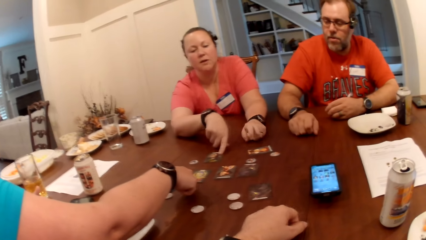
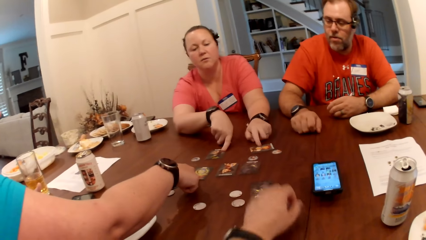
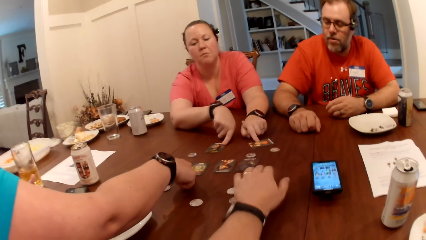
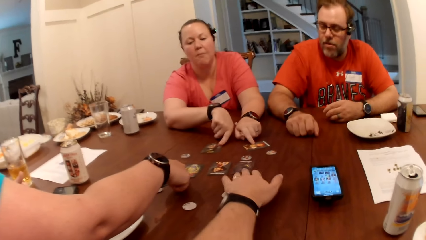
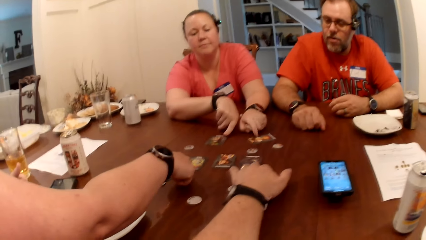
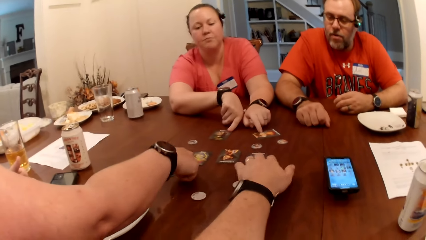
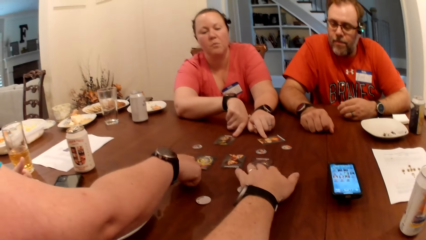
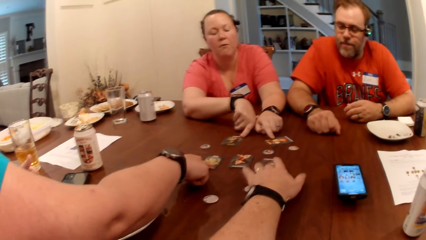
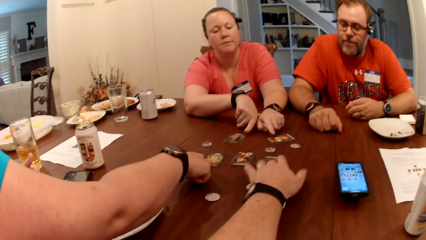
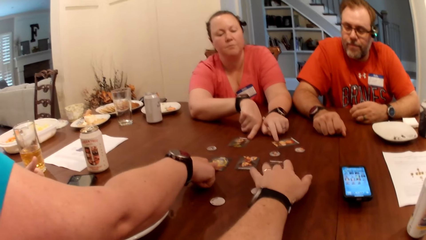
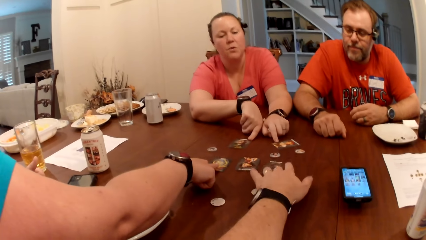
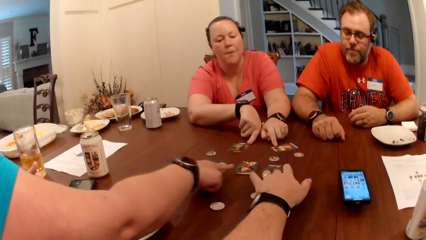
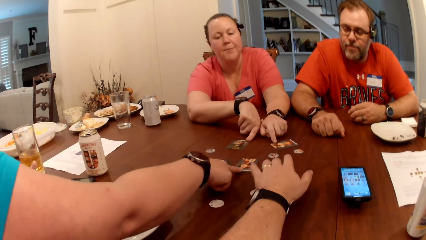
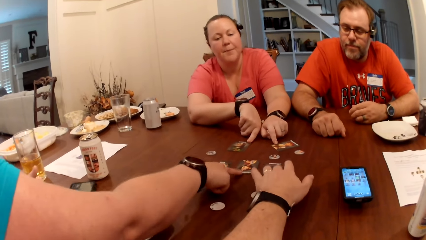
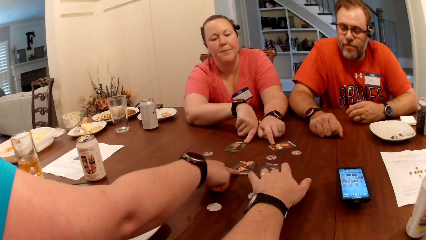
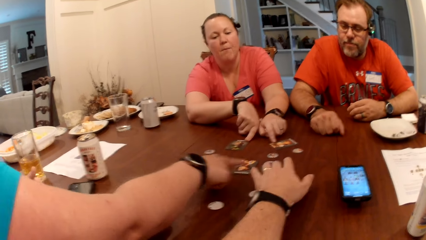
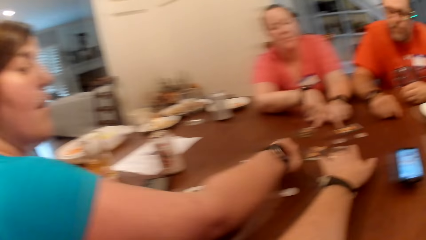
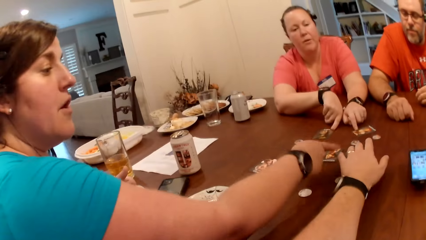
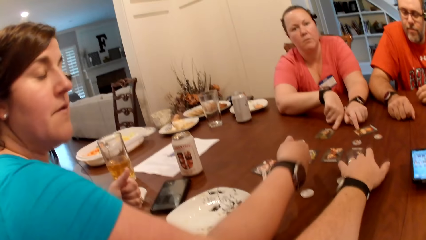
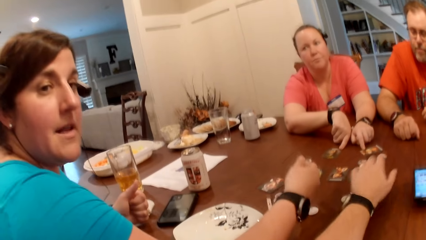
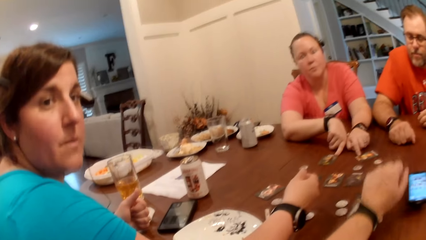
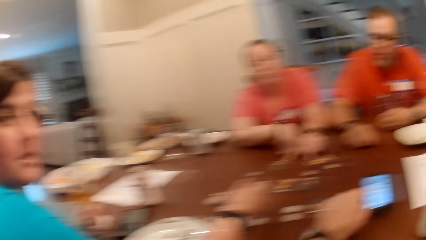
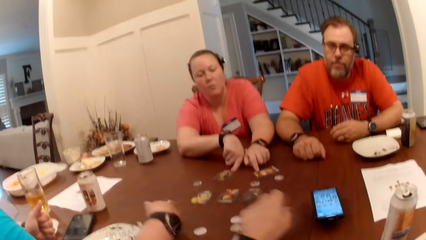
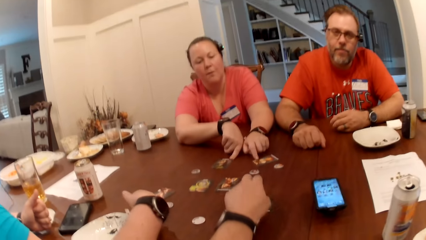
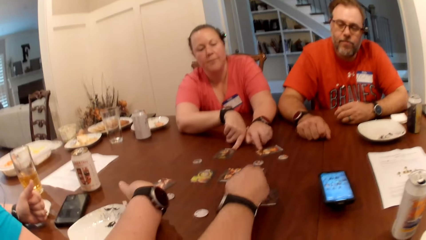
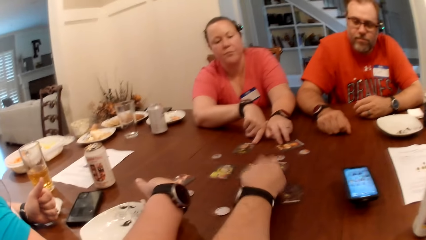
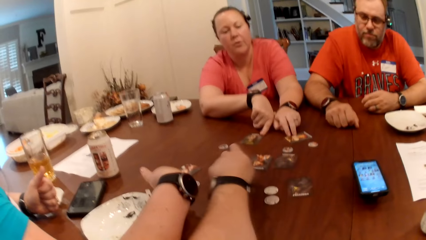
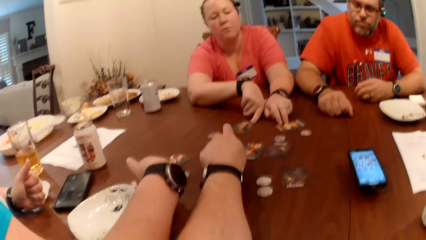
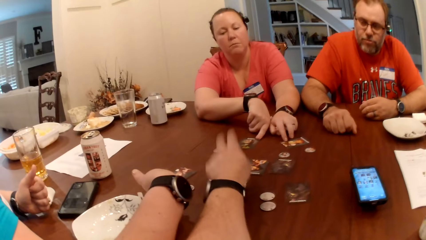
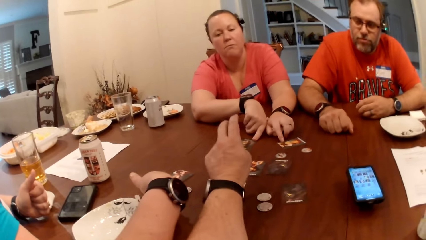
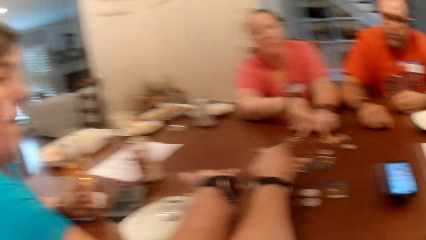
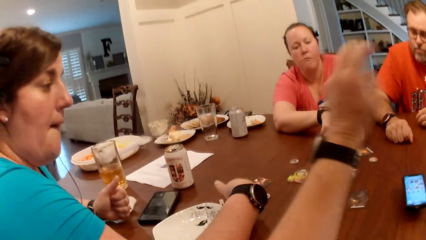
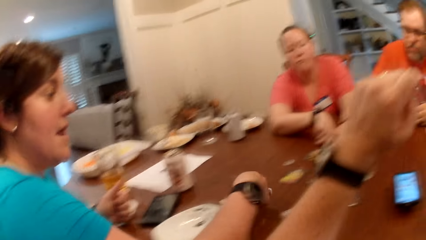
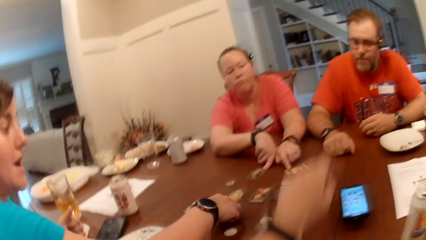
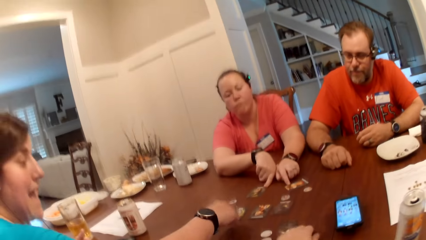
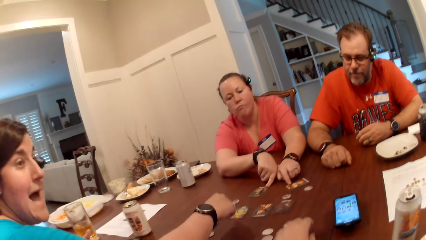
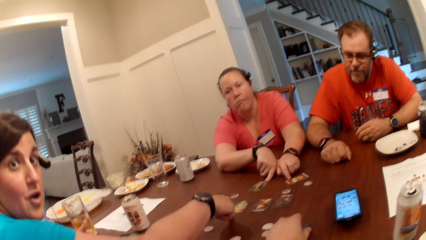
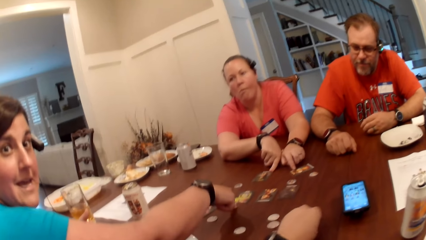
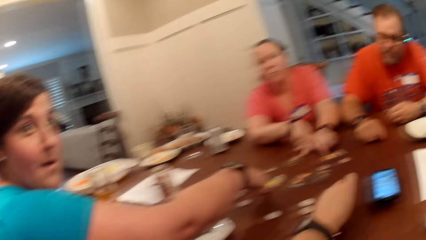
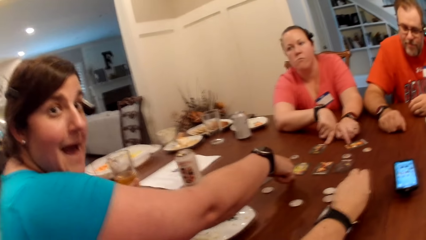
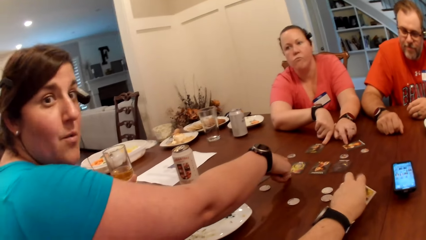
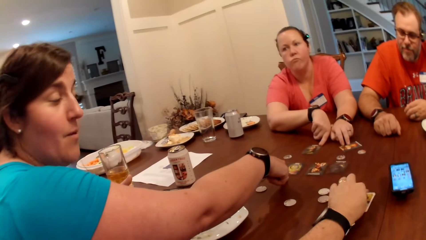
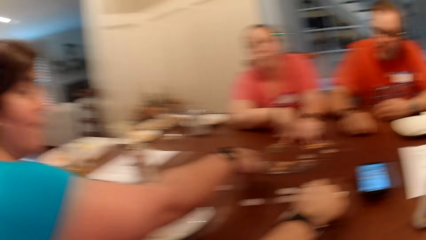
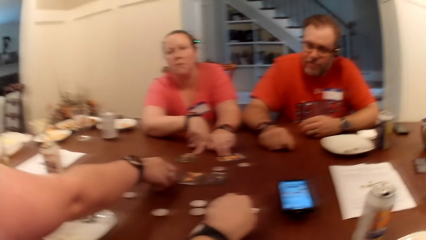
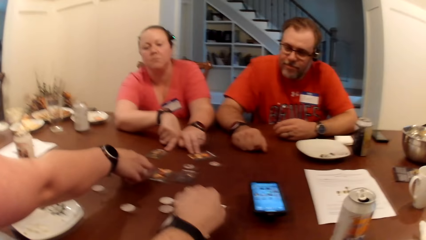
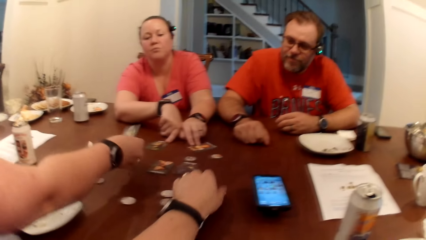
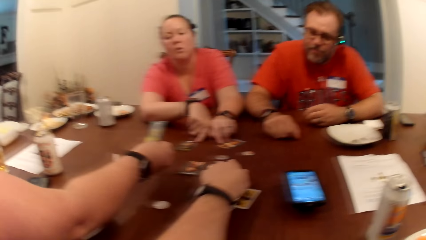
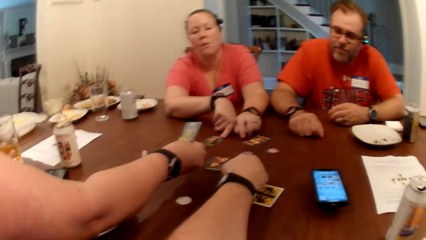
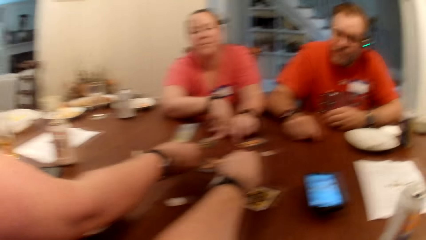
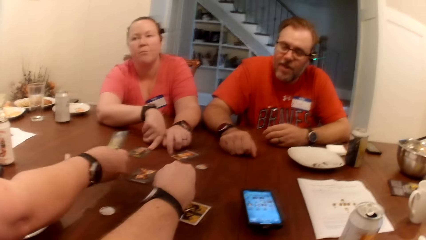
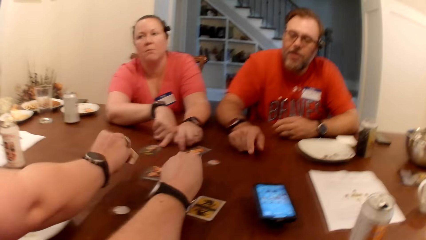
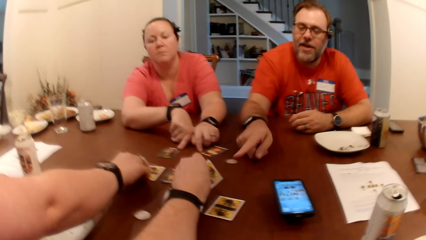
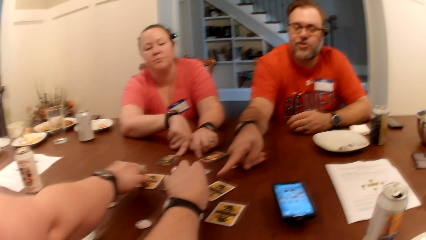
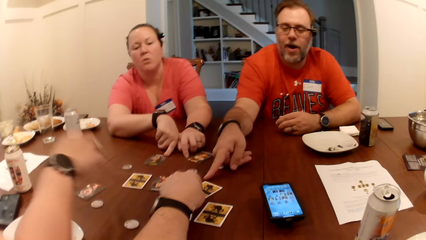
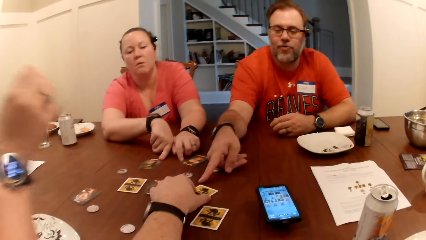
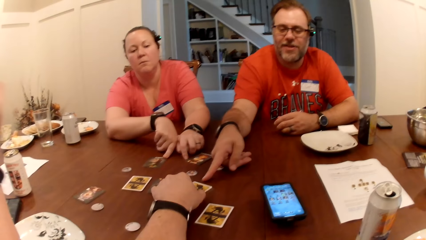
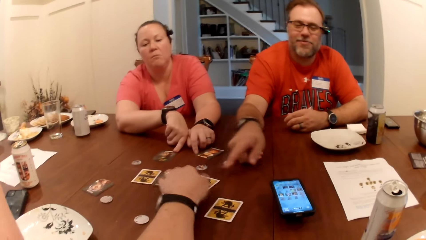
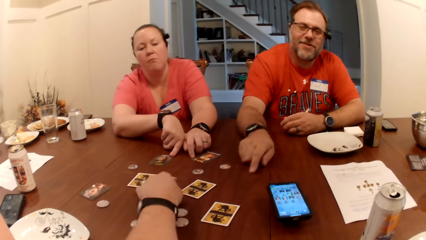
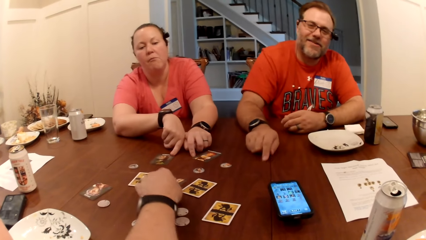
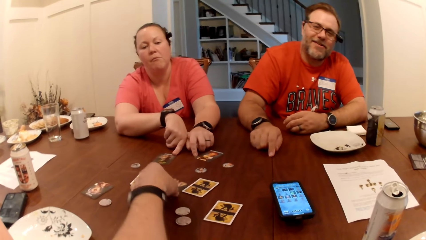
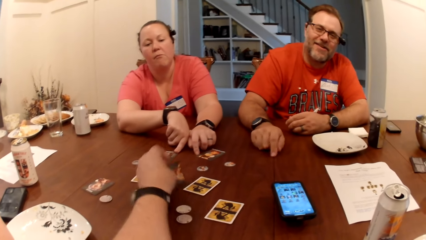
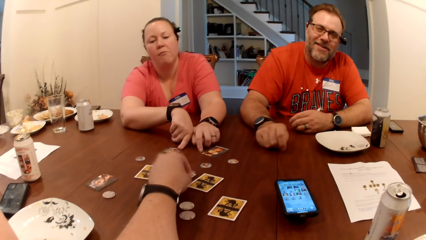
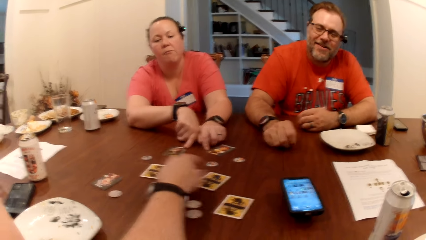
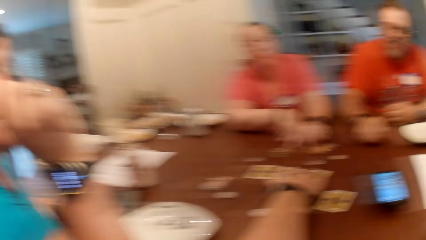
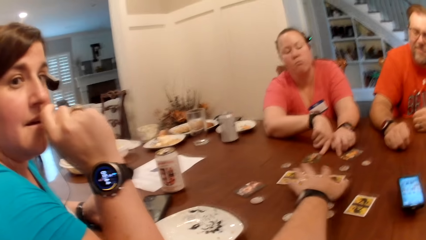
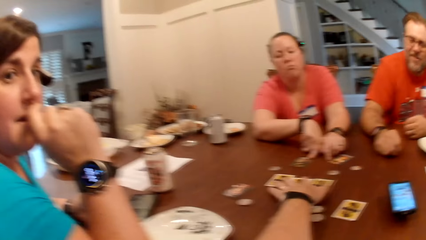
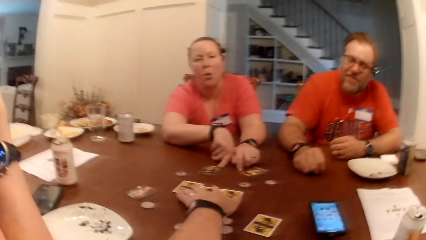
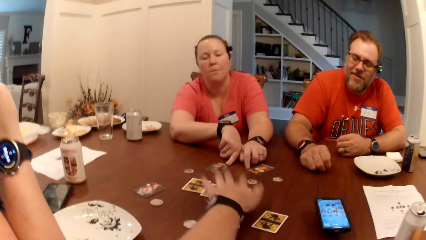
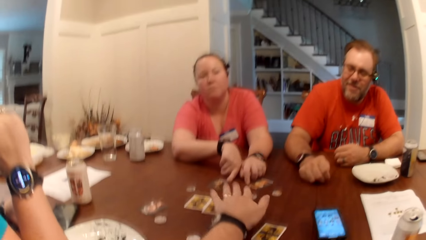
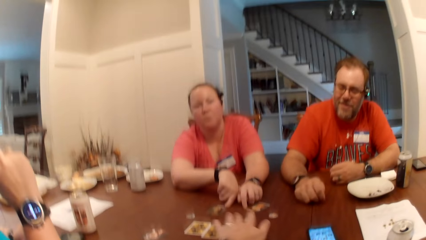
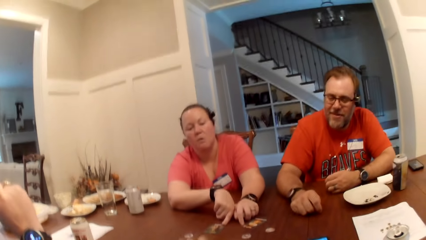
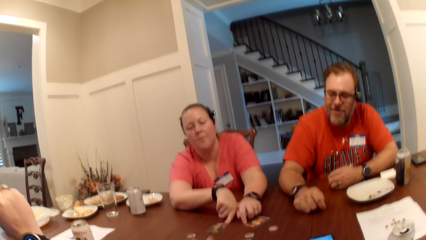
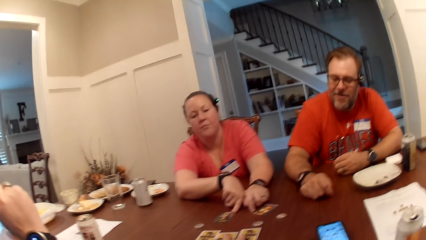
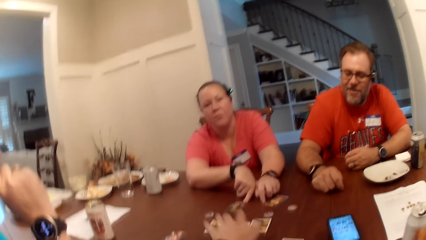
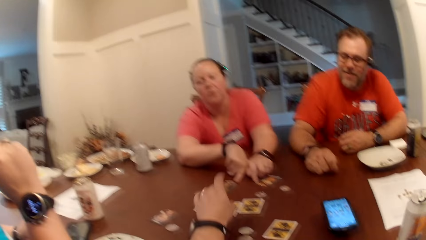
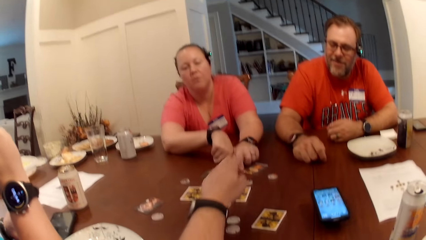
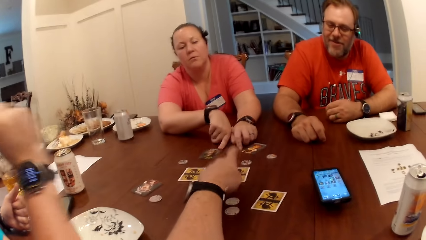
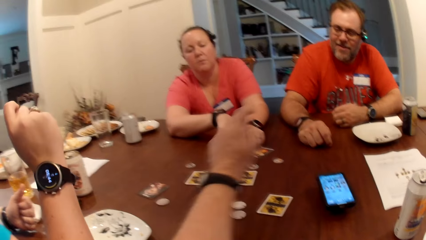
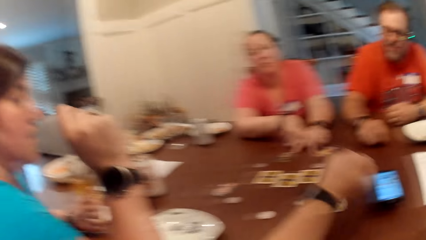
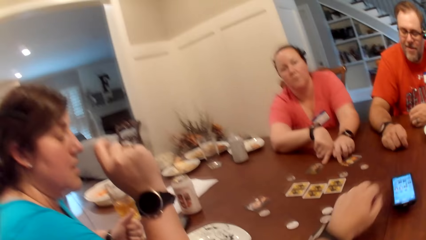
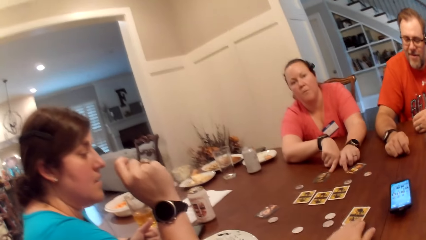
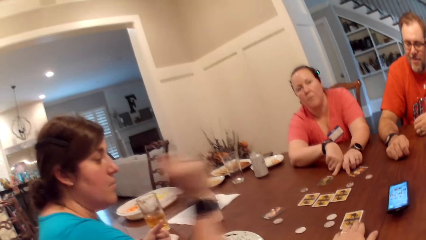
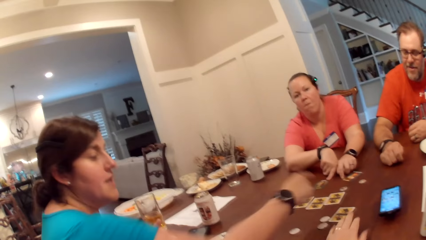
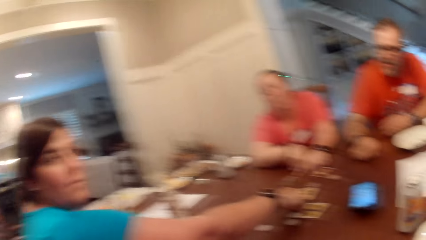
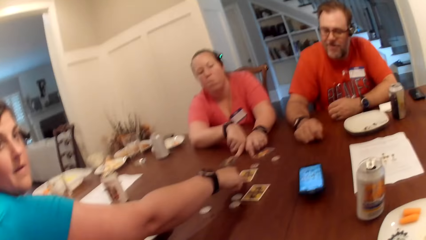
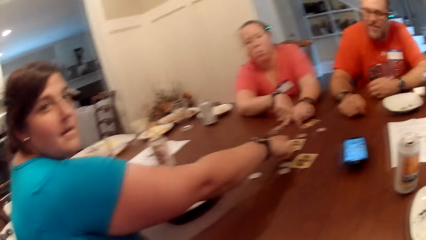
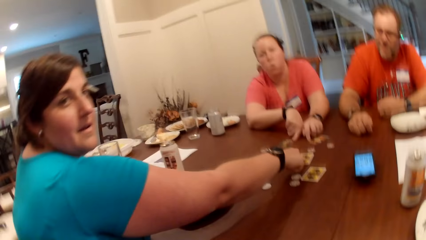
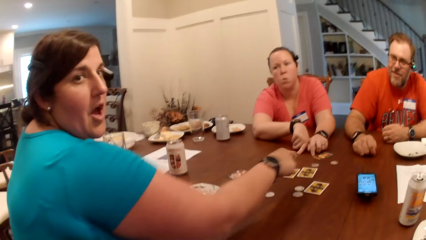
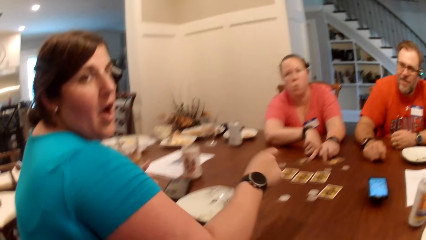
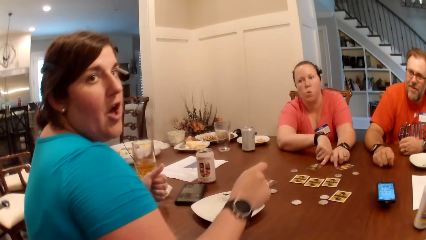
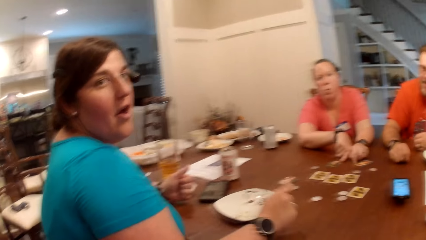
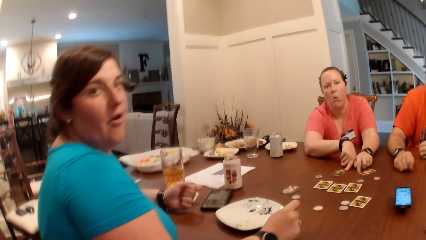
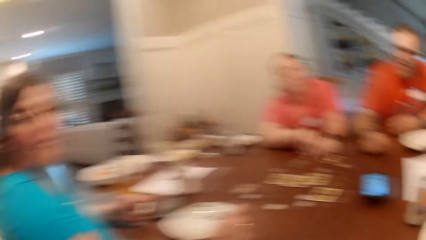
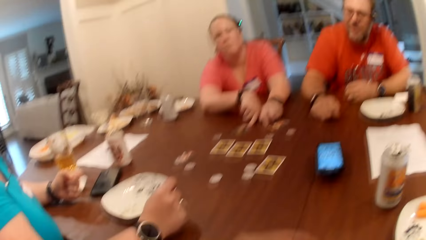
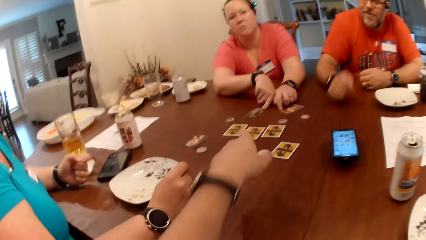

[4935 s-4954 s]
The woman points to two cards on the table with her right hand. The camera wearer plays the cards. The woman touches two cards with both hands. The camera wearer taps on the card with his left hand. He plays the cards again. Another woman taps on the card with her right hand. The camera wearer plays the cards again. The other woman picks up the card with her right hand and drops the card on the table. The camera wearer flips cards with his left hand on the table. He taps on the cards on the table with his left hand and plays the cards. The other woman touches a card with her right hand.
